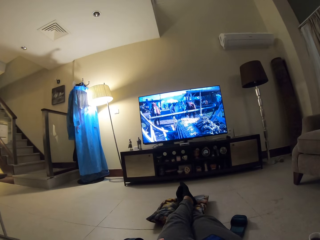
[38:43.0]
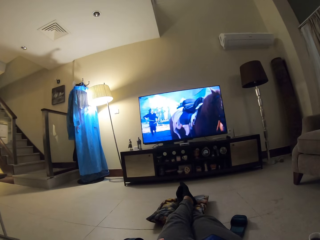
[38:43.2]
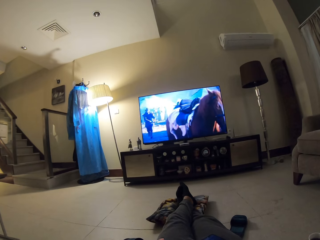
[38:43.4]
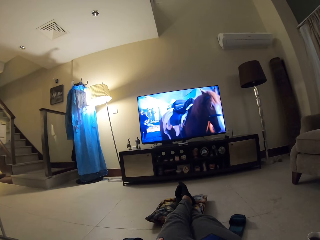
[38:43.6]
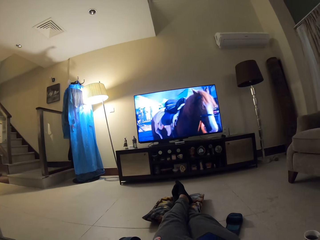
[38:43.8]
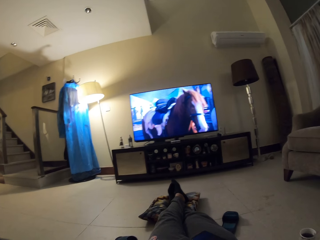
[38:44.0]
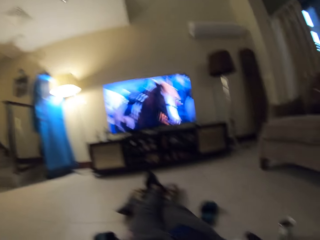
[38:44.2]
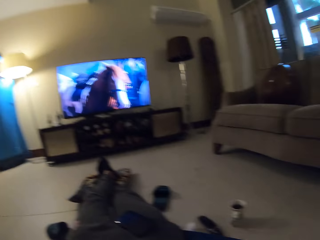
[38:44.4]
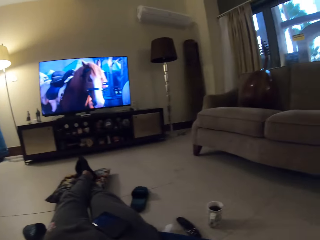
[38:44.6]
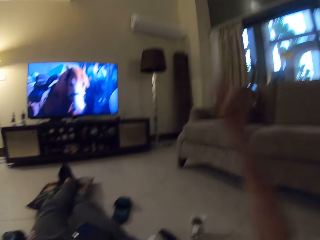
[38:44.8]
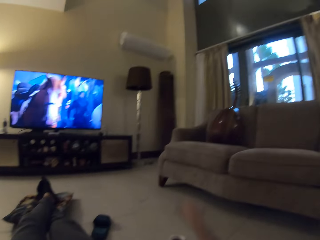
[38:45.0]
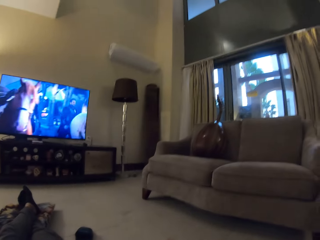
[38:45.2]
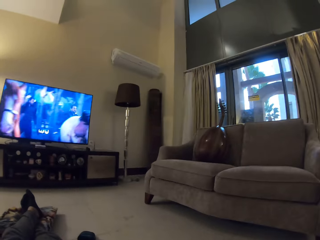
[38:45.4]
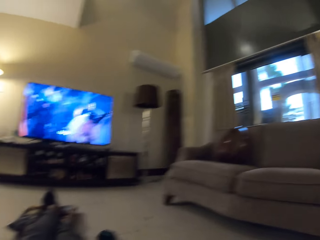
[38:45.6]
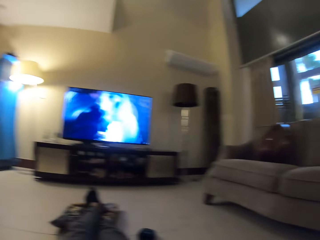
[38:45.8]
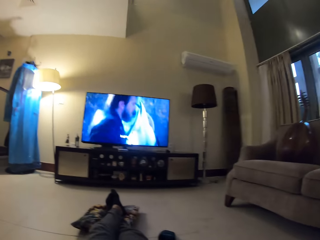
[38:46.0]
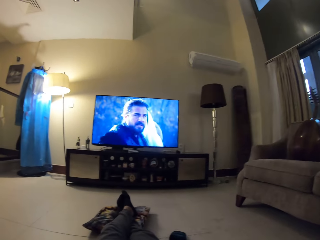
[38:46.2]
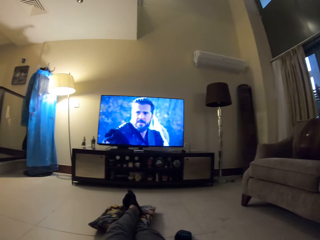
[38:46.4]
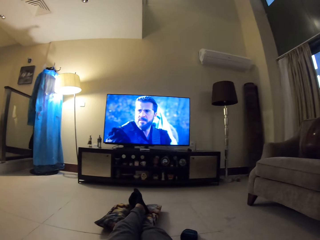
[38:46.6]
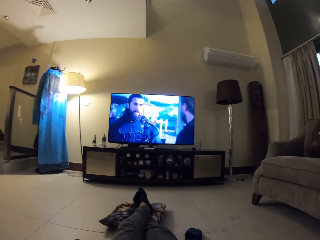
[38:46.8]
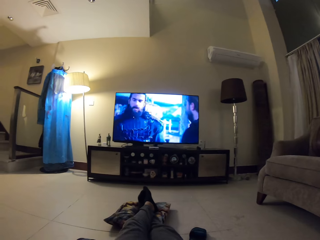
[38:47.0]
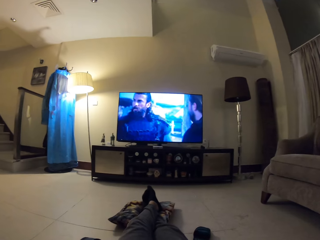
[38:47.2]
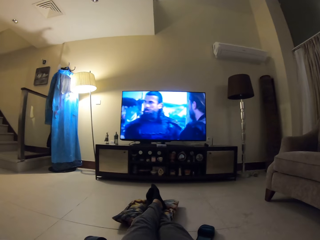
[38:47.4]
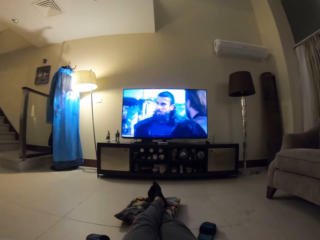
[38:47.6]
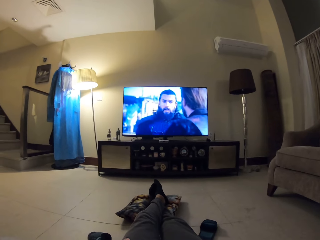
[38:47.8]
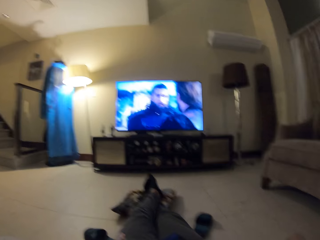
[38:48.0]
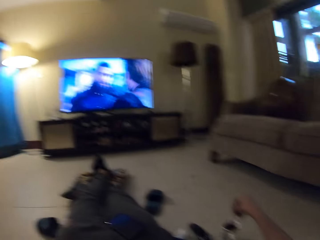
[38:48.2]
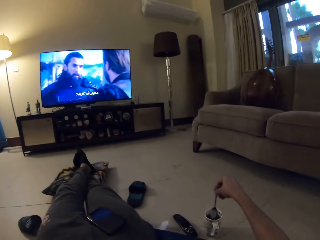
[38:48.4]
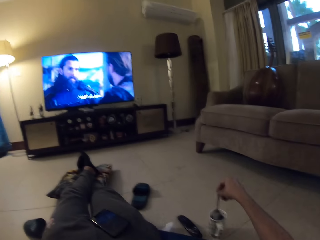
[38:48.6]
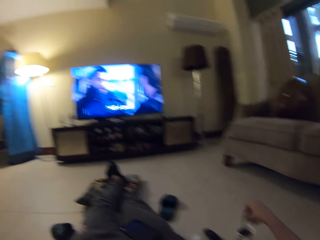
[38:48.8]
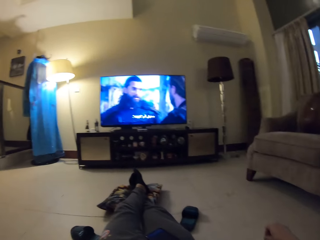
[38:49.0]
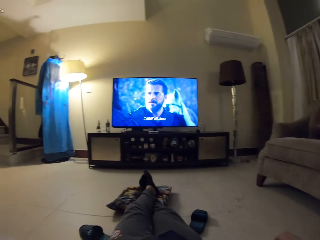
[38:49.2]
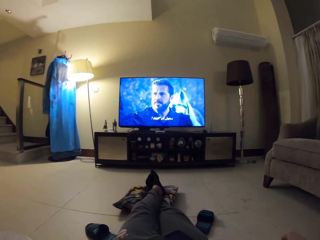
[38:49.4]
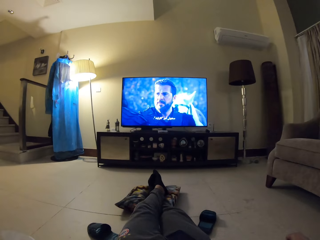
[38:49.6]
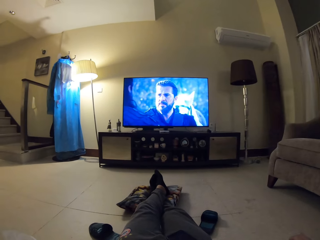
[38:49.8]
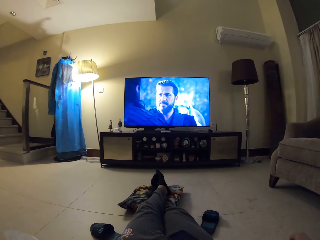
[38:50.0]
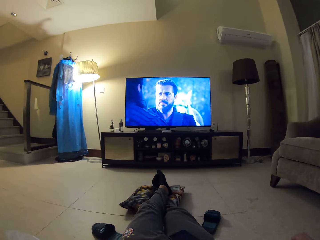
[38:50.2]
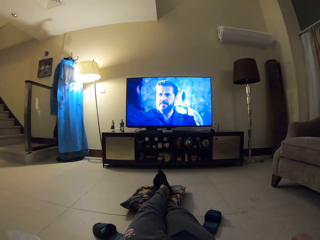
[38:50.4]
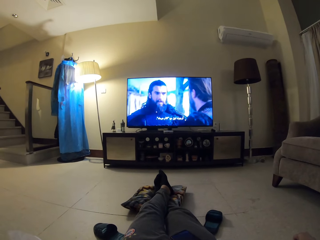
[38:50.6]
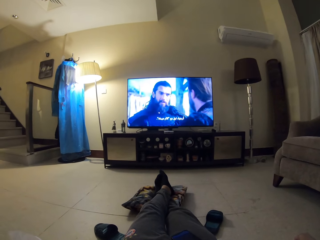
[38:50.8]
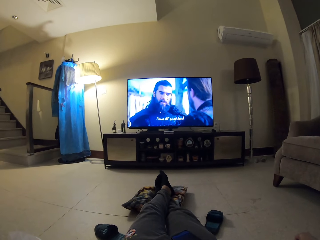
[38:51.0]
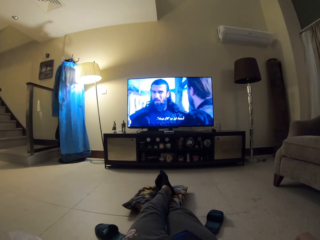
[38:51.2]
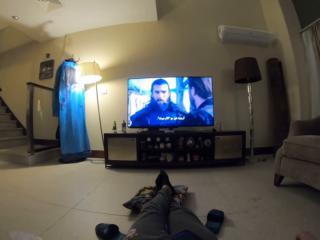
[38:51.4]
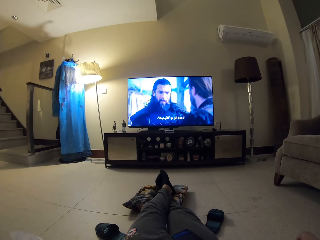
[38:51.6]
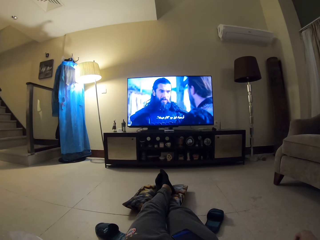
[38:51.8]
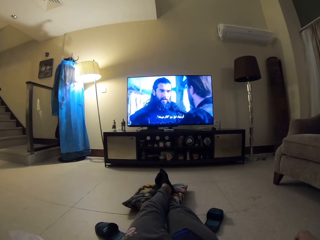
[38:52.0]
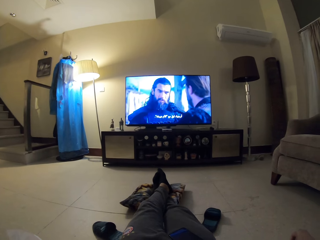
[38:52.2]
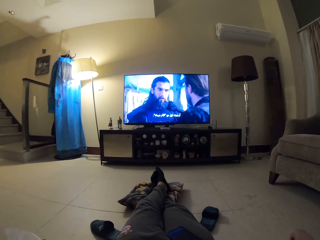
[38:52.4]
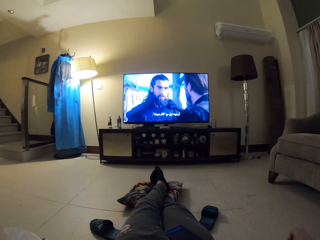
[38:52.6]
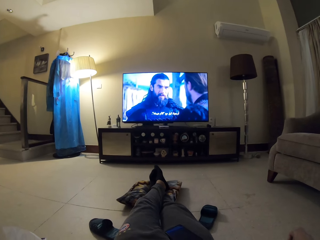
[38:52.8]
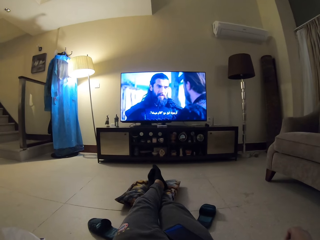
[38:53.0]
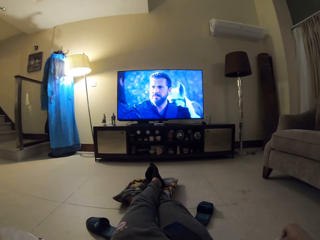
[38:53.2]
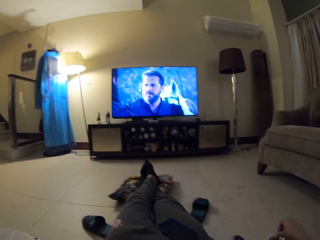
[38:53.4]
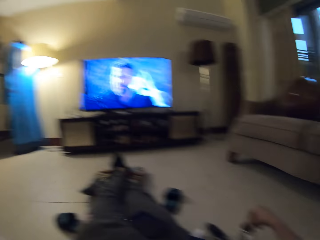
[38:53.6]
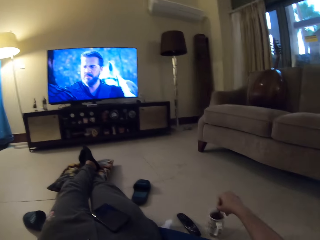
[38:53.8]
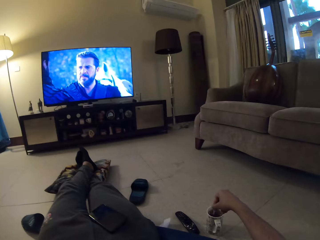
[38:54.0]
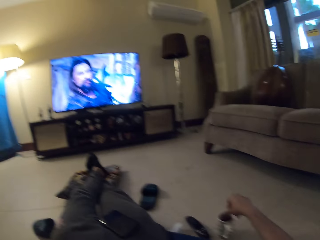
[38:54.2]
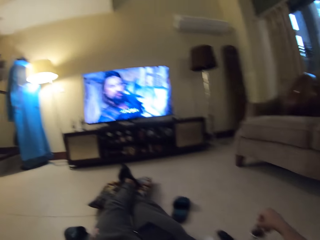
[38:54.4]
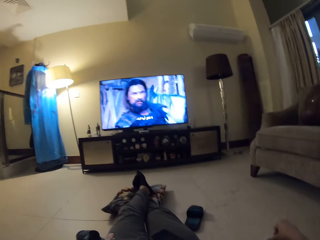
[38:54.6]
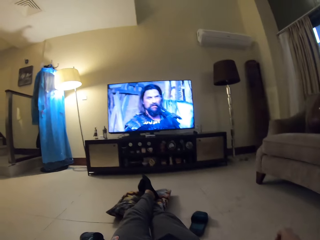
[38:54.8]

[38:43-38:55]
The camera wearer lowers his left hand. He holds a spoon.

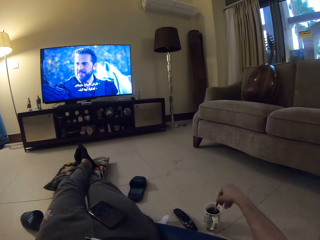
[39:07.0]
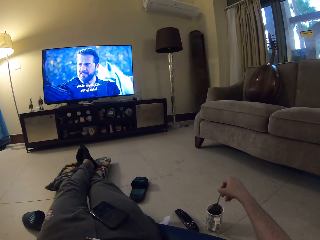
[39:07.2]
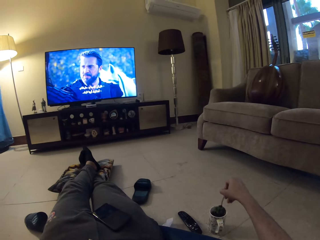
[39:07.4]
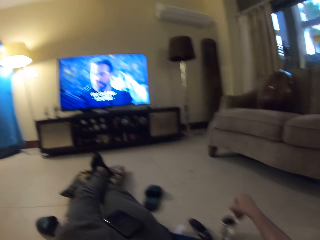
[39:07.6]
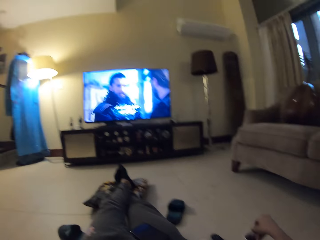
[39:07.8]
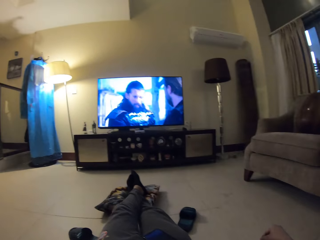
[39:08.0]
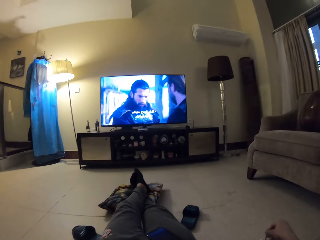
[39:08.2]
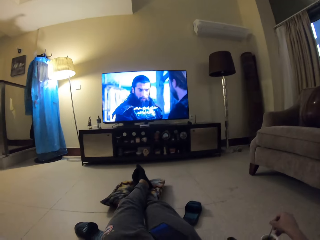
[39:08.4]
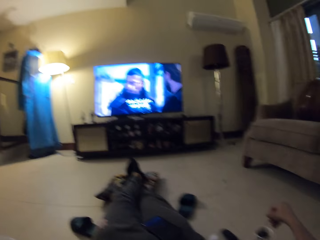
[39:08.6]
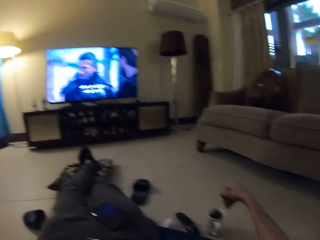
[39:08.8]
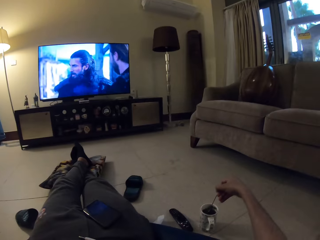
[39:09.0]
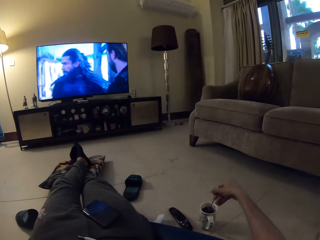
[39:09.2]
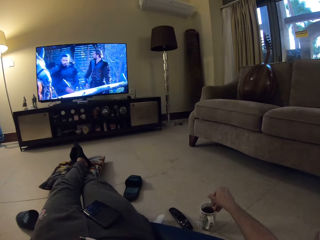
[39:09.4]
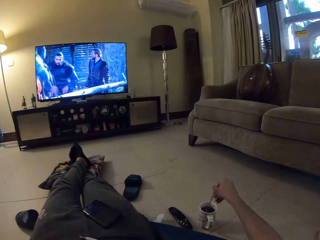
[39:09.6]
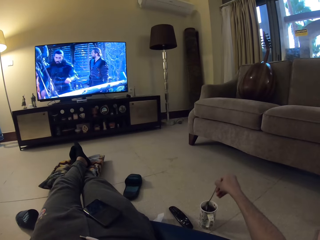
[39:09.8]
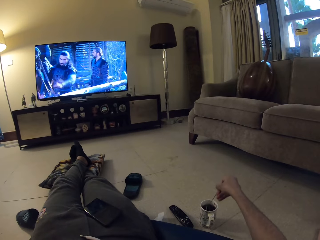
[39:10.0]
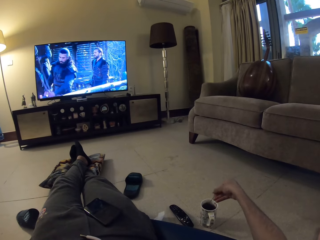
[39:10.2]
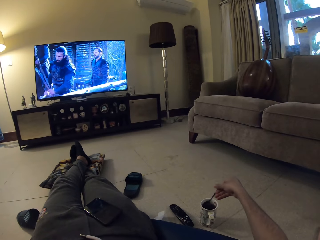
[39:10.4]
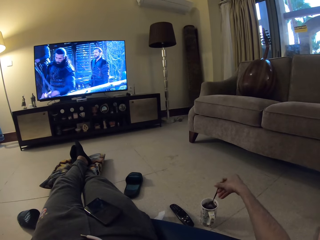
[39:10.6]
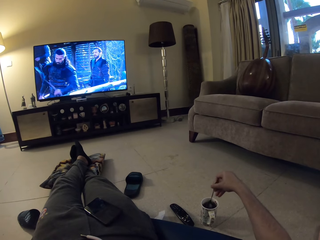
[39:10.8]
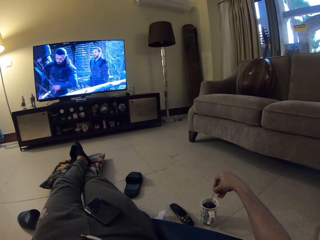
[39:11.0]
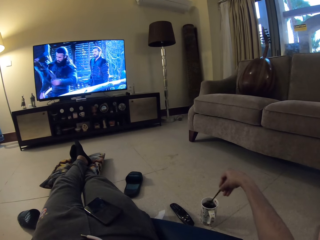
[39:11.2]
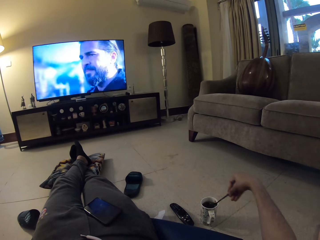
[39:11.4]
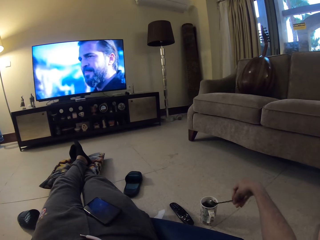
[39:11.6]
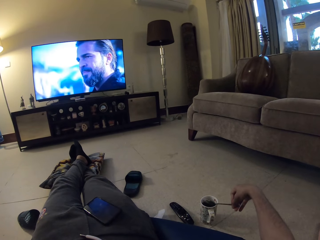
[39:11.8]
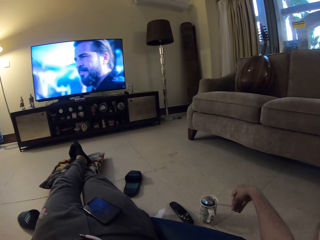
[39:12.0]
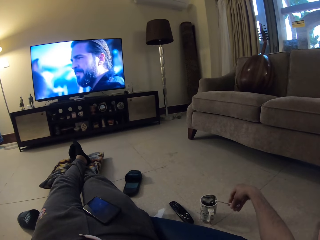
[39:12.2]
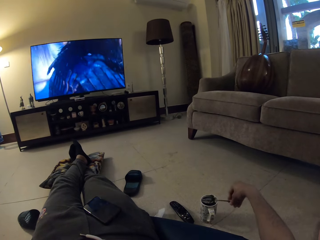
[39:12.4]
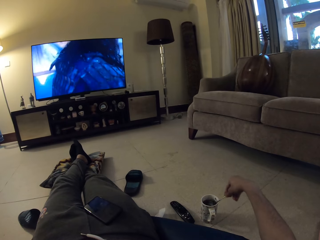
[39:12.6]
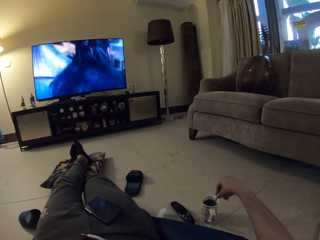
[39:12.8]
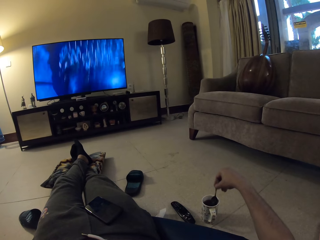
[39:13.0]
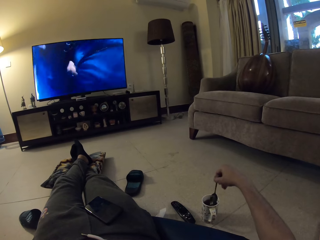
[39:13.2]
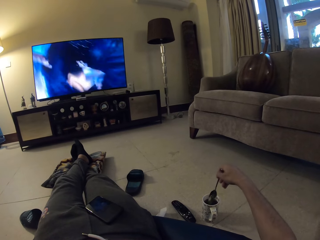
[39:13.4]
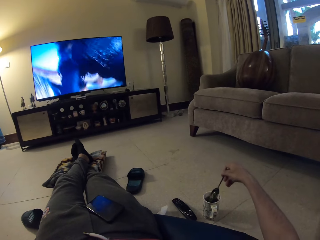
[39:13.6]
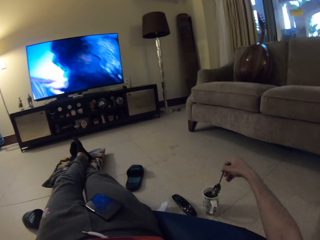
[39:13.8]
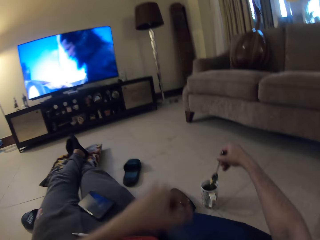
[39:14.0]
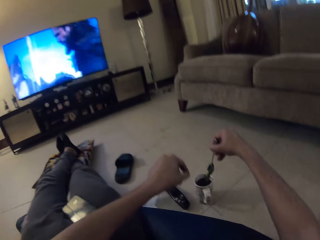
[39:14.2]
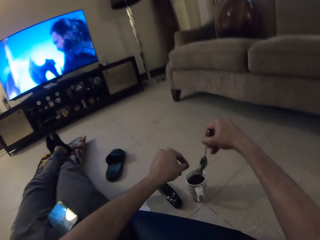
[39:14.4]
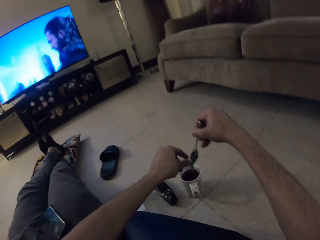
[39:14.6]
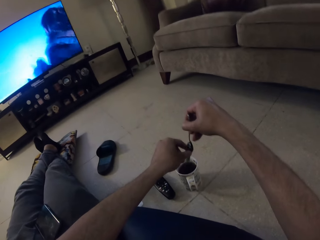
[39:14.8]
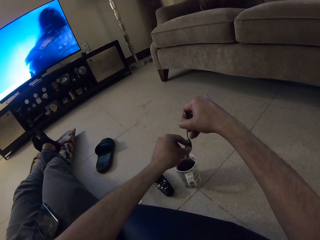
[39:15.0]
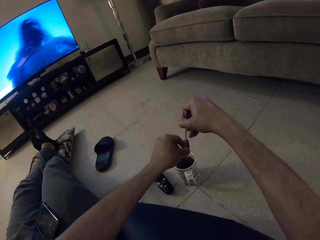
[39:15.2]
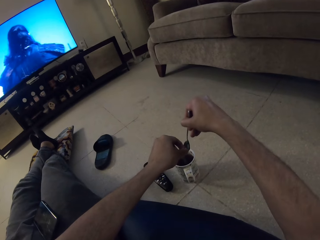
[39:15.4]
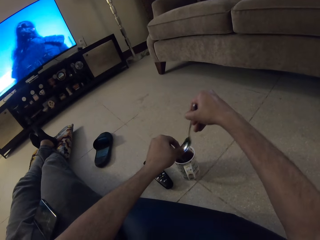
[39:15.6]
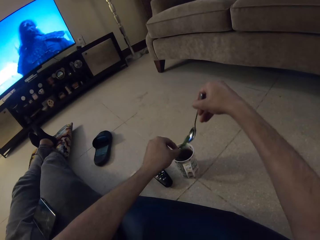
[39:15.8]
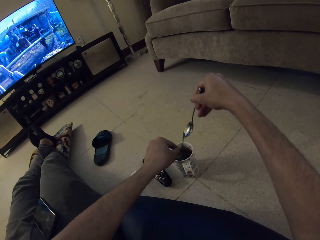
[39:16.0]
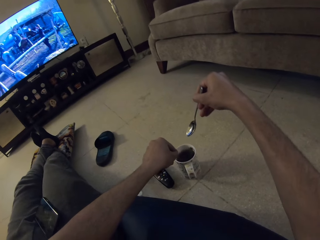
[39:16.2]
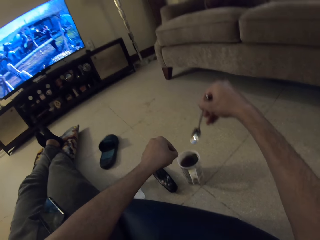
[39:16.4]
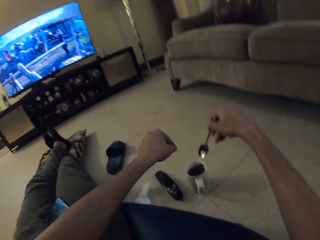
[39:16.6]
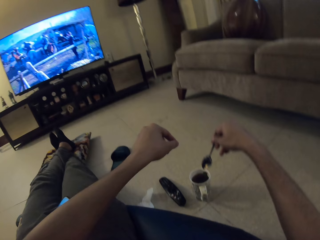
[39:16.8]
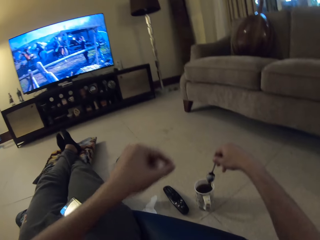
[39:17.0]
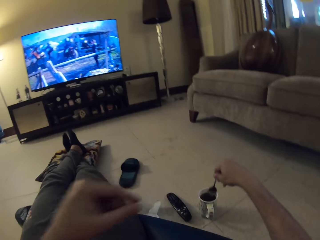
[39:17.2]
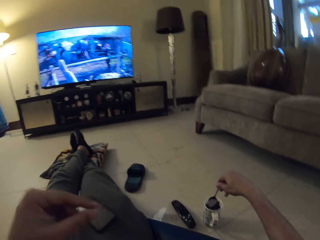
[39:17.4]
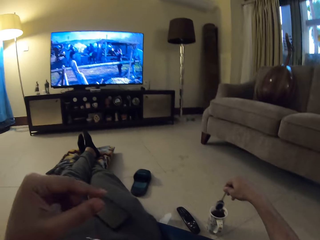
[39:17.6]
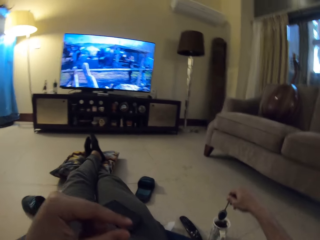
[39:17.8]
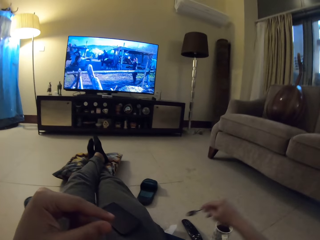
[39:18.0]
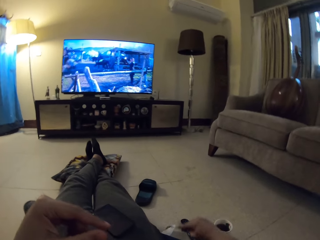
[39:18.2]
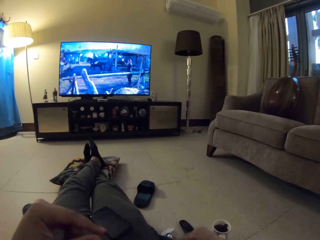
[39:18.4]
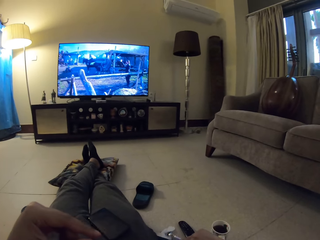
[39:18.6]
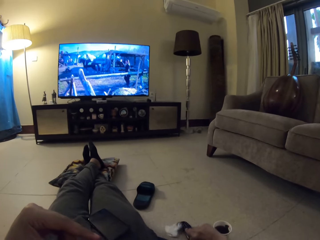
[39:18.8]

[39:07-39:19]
The camera wearer stirs the black tea. He removes a tea bag from the spoon with his left hand. He drops the tea bag in a glass. He moves his hands. He places the spoon on the table.
